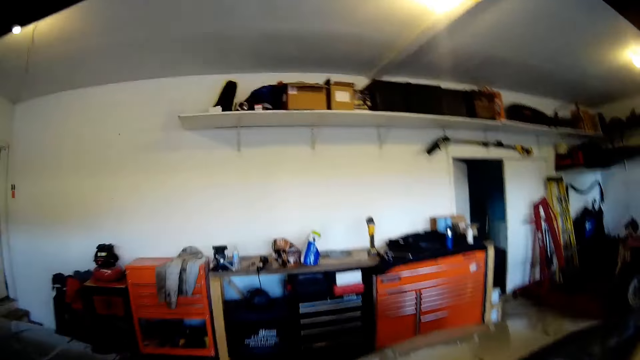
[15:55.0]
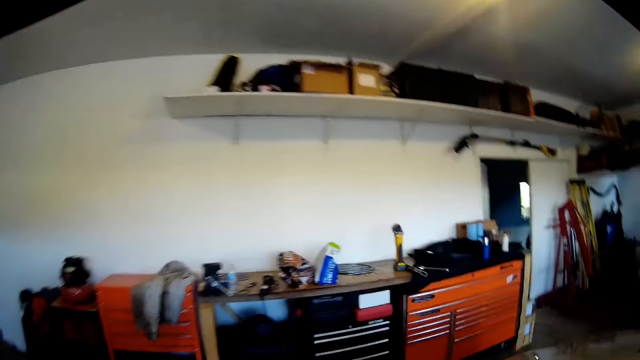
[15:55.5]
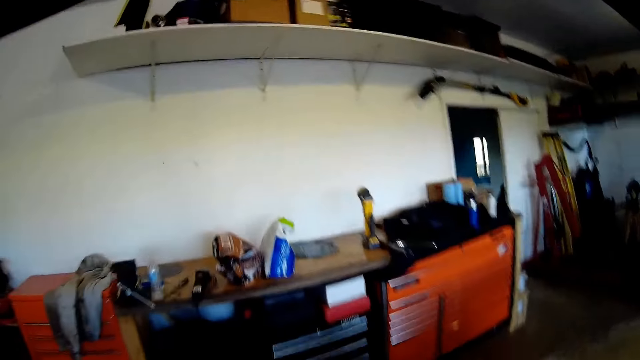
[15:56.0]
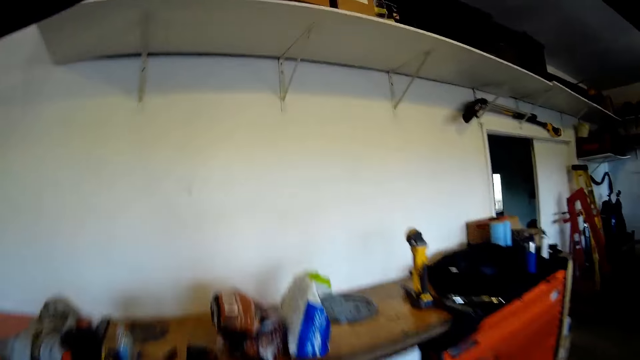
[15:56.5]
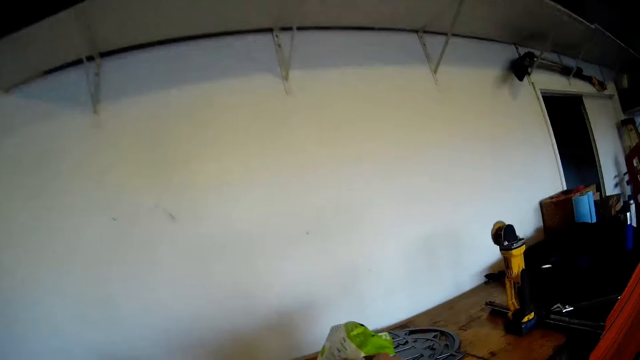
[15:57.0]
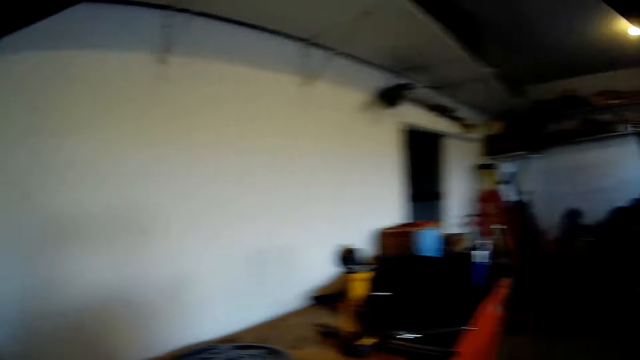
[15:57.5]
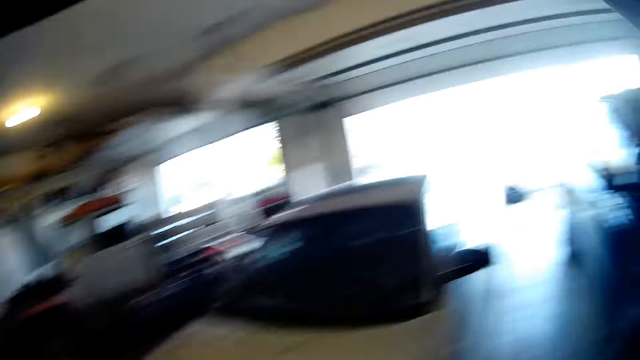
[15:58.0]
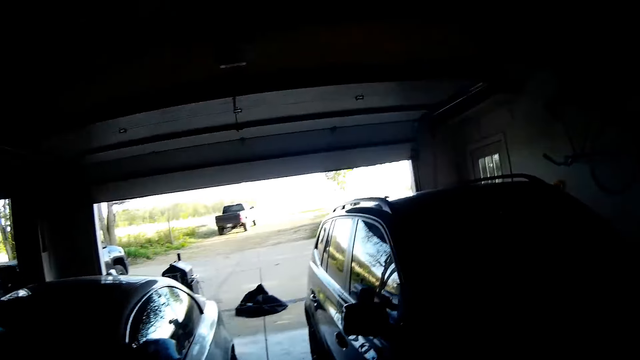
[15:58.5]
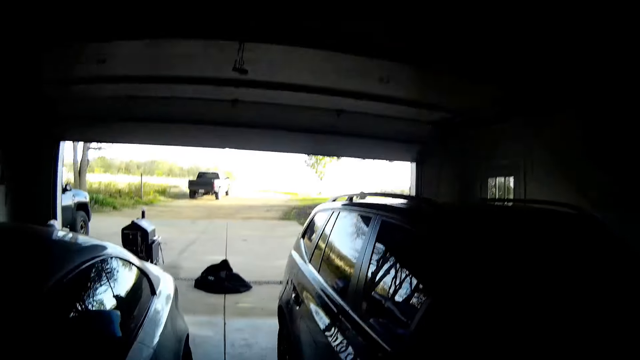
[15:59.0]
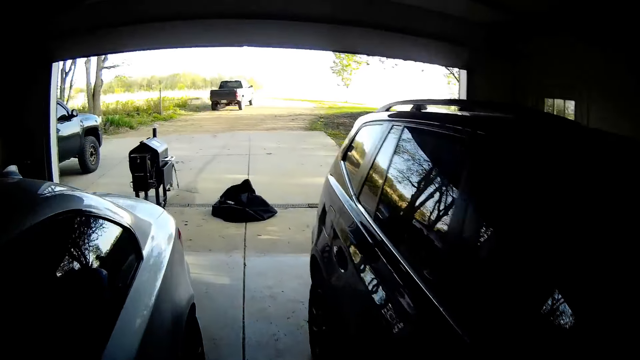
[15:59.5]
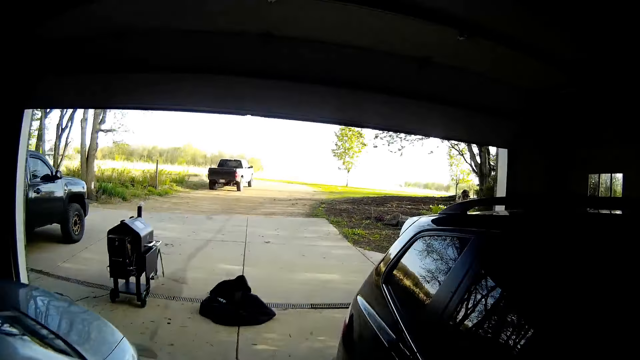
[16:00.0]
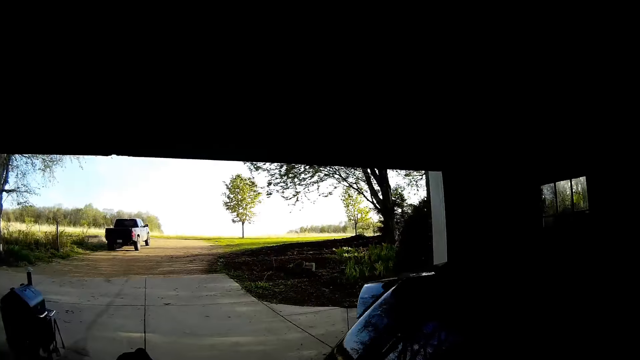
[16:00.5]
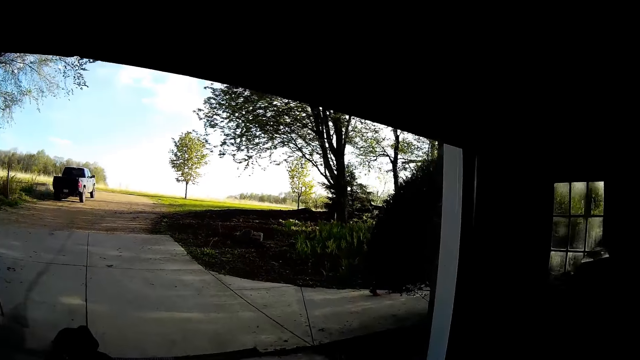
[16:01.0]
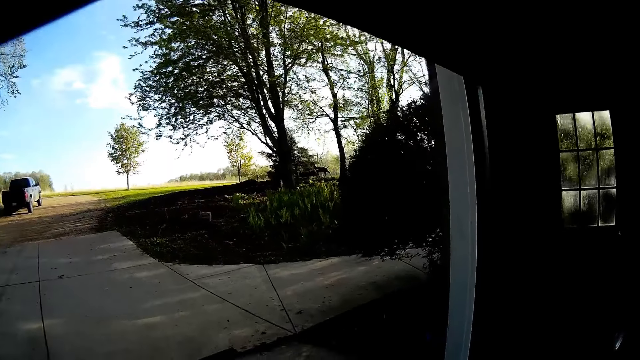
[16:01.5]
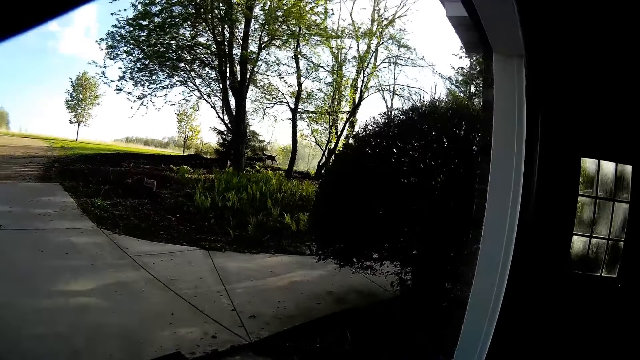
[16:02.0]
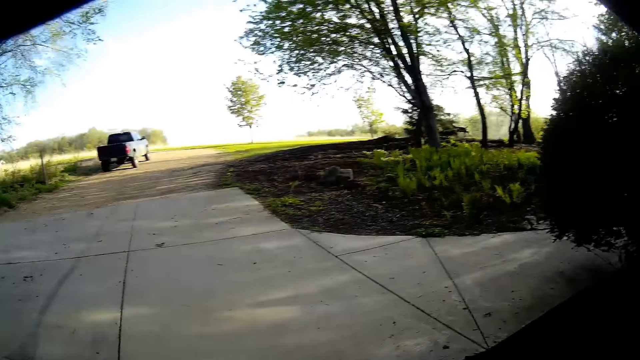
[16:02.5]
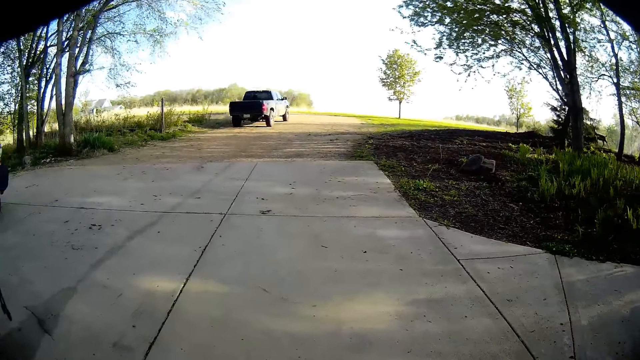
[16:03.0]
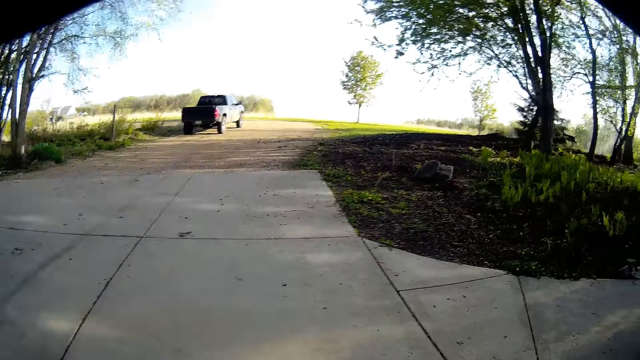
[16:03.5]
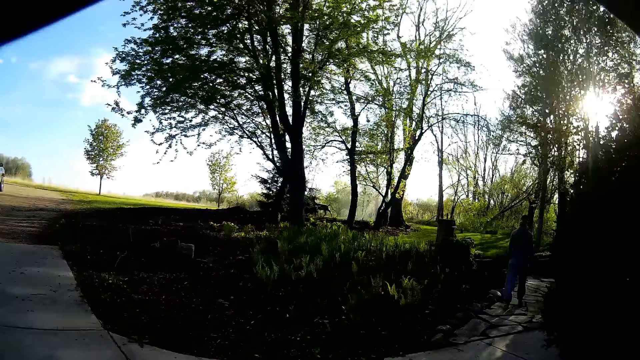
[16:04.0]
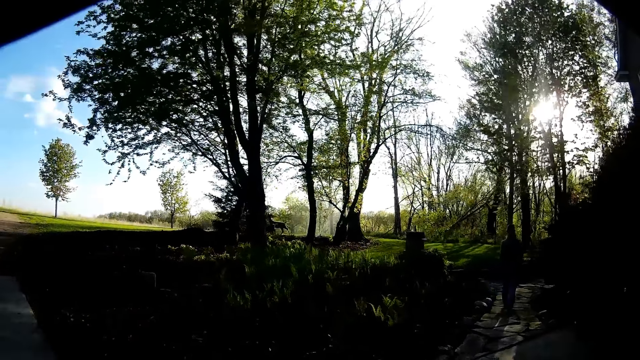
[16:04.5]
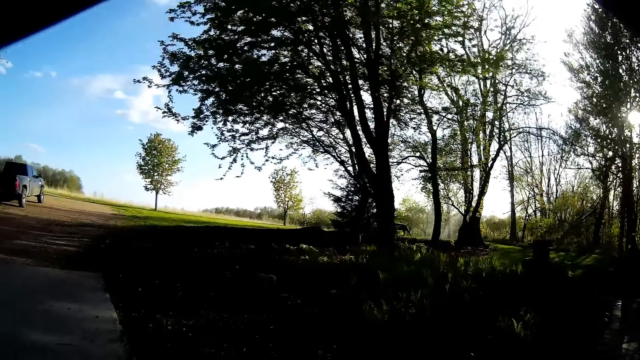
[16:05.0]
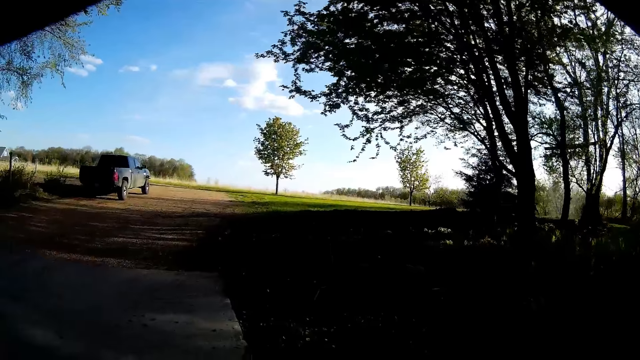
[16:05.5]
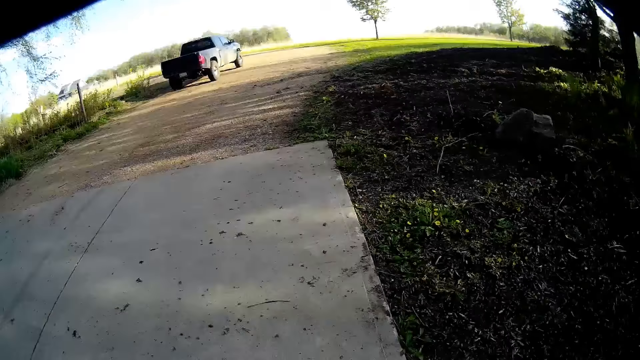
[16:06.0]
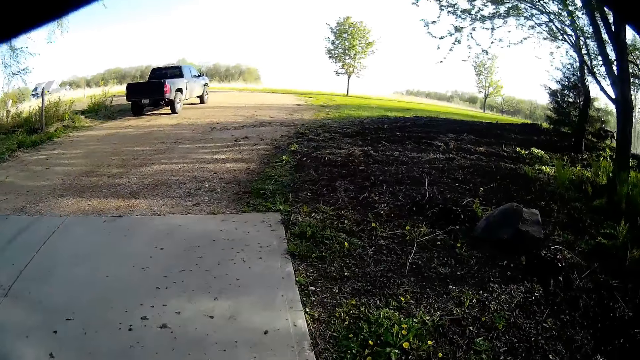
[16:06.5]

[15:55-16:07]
The camera wearer picks up a packet of seeds. They walk outside.

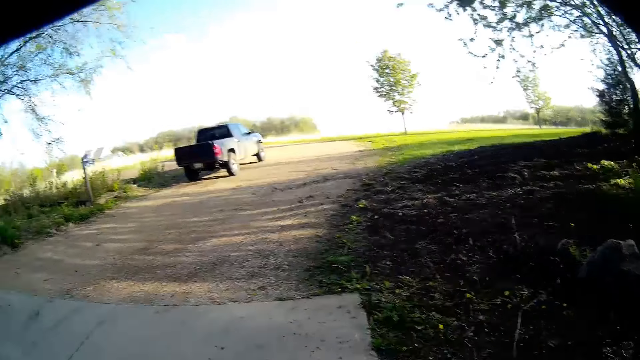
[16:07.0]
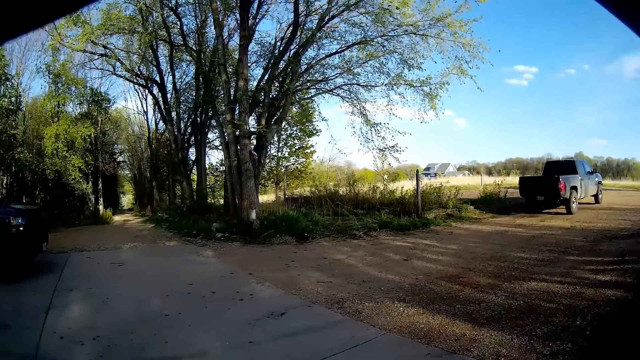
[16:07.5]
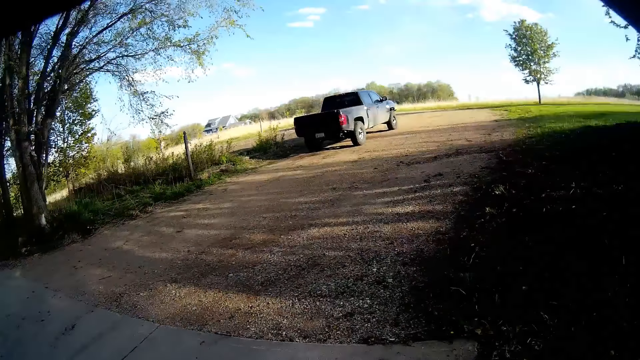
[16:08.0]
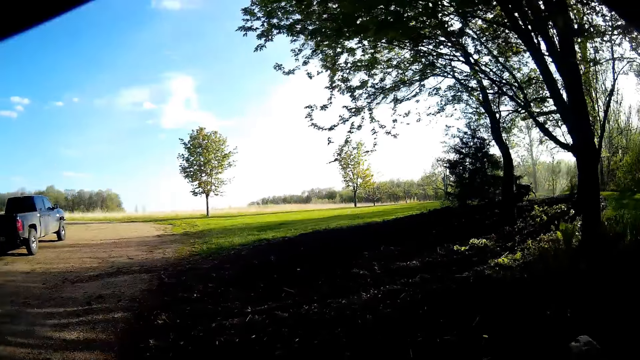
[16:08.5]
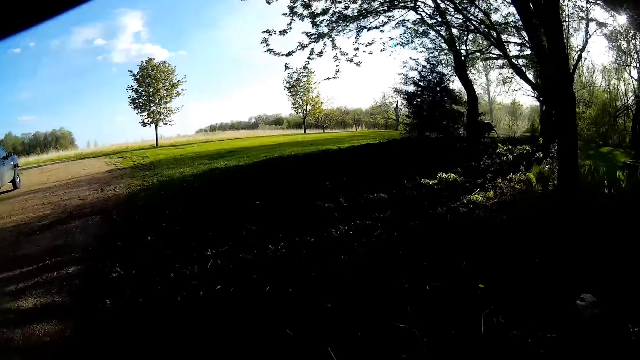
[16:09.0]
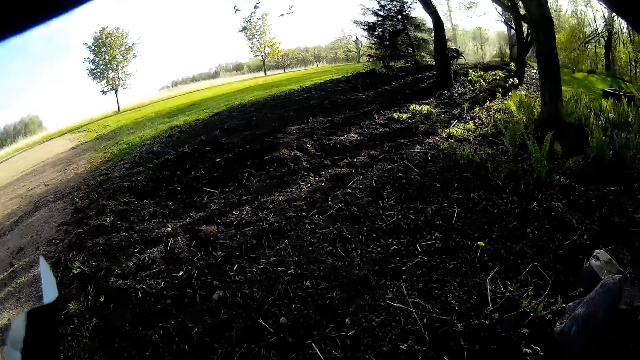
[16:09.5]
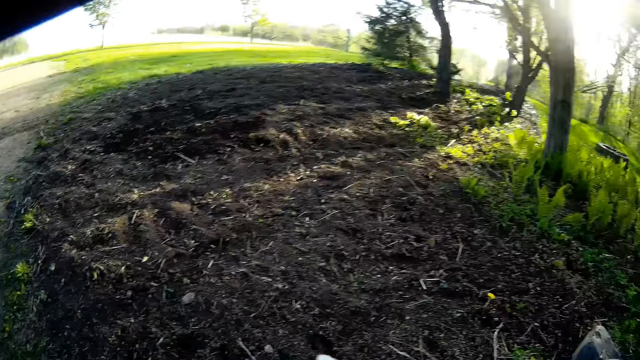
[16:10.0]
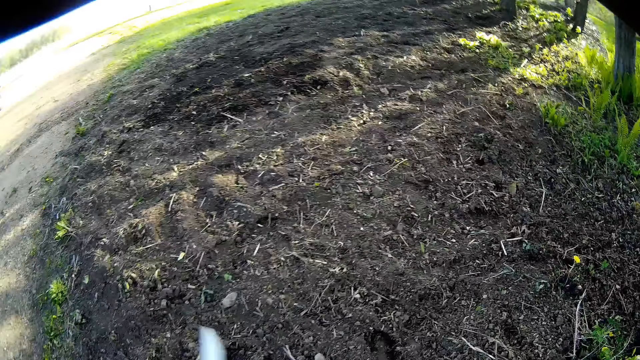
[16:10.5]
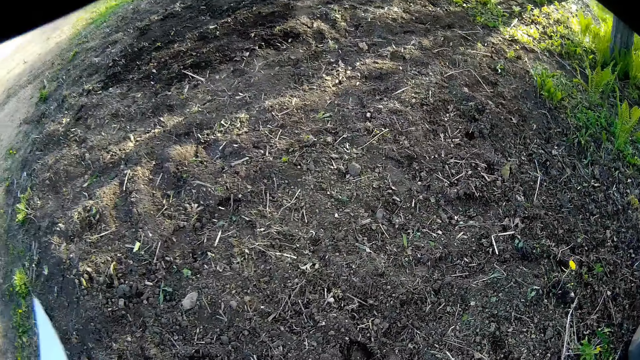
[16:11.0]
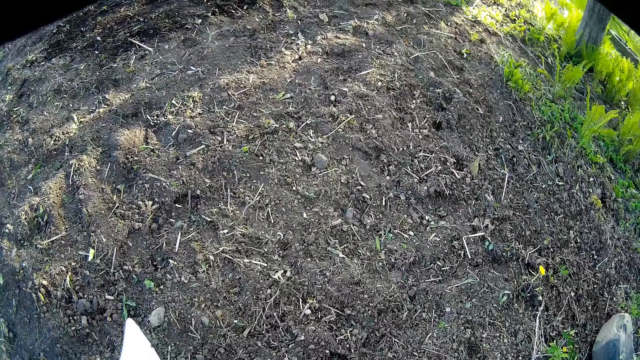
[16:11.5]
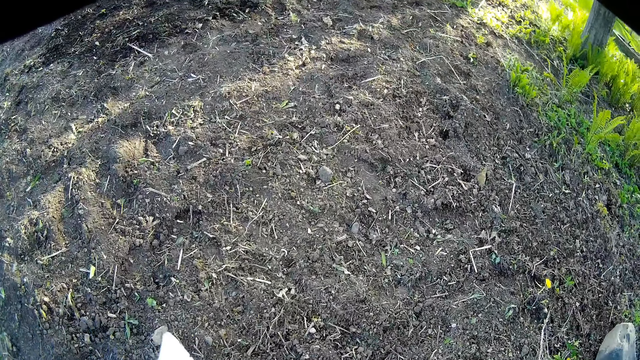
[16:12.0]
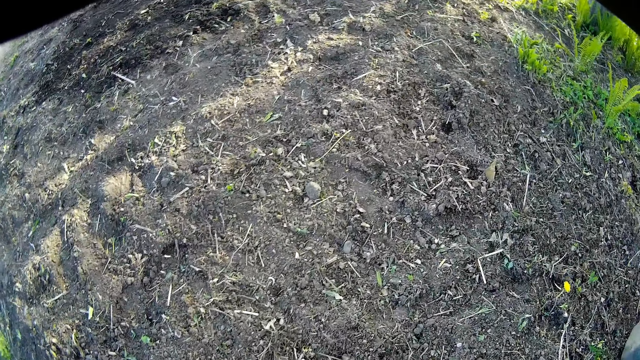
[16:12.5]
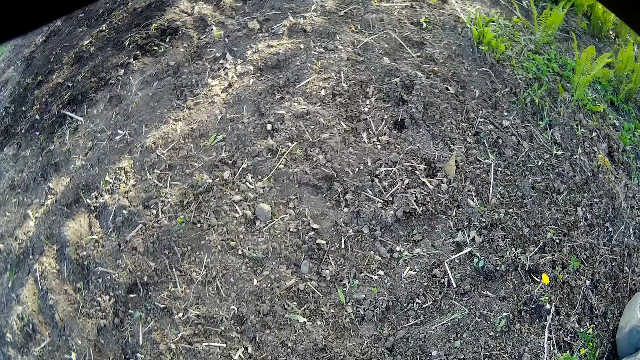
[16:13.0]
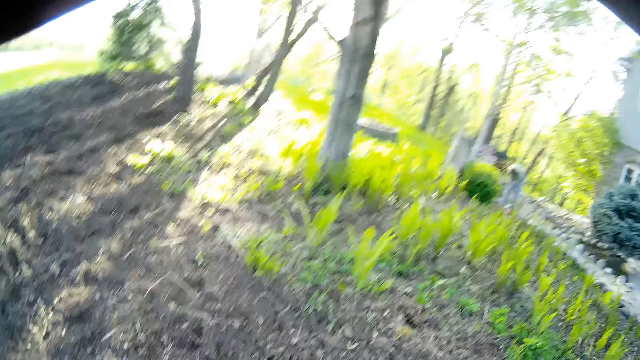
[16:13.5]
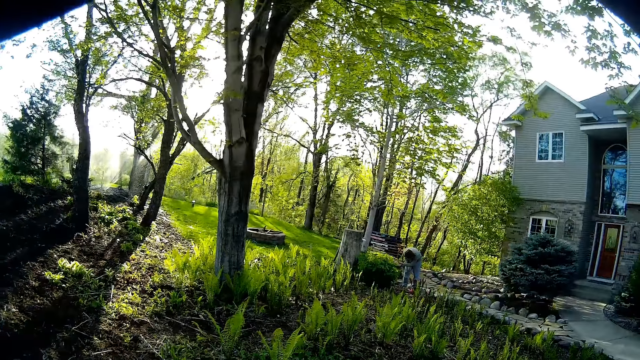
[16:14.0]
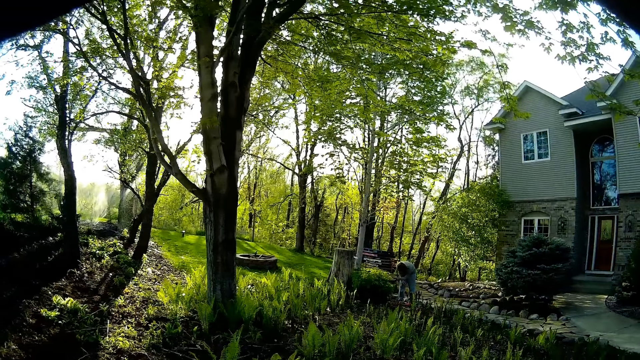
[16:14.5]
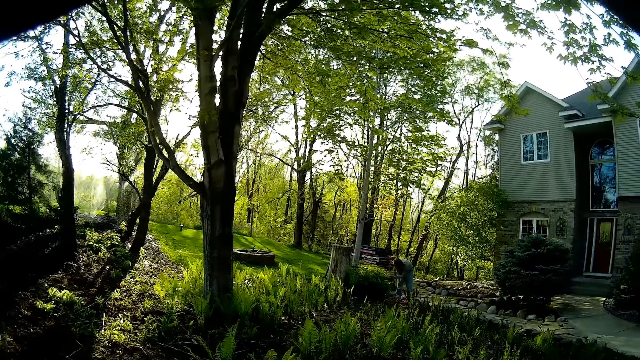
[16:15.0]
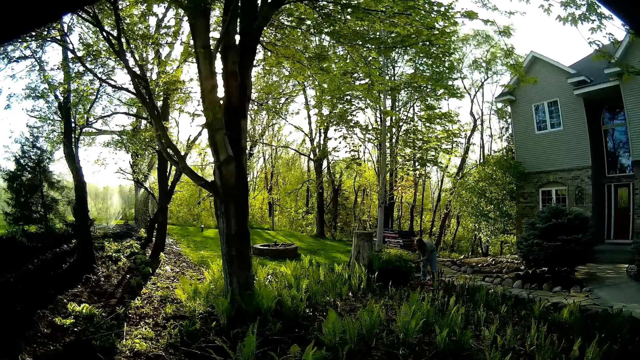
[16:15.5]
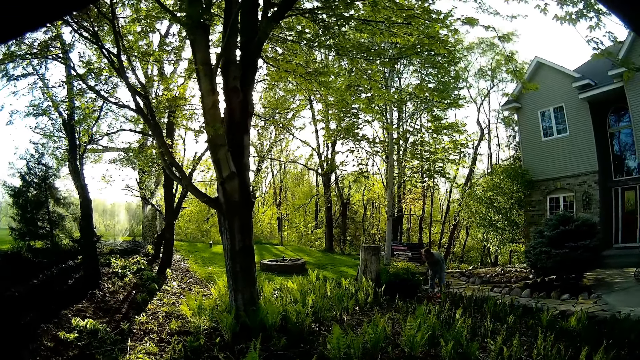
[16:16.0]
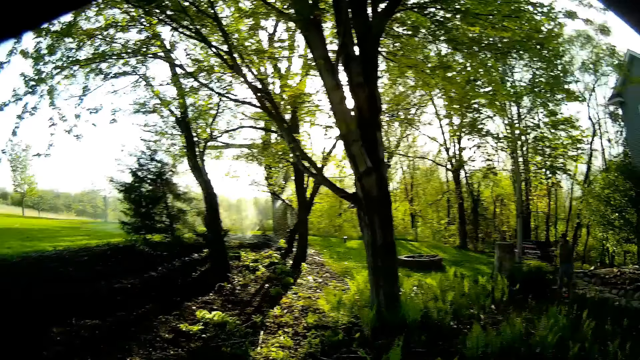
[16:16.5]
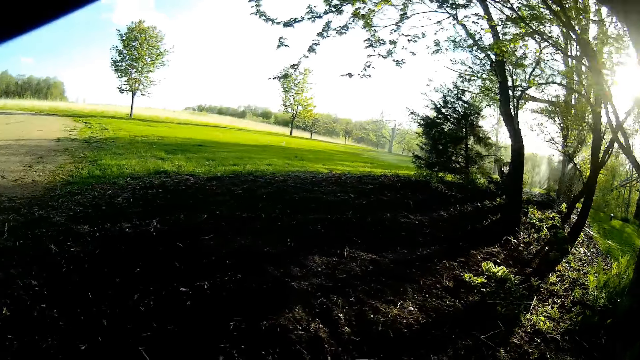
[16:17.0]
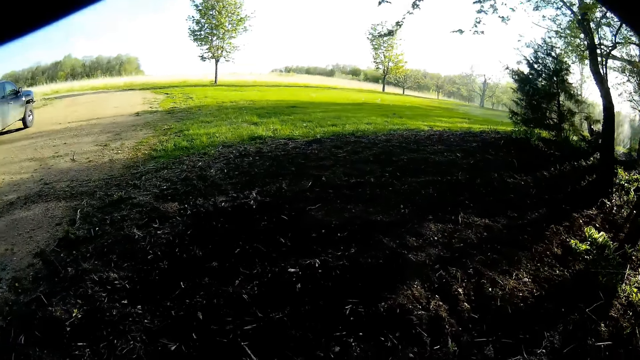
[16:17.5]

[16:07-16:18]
The camera wearer looks down. They look around.
